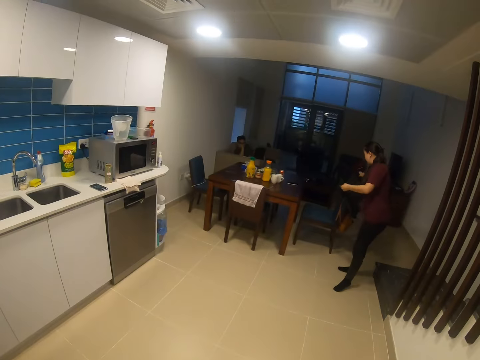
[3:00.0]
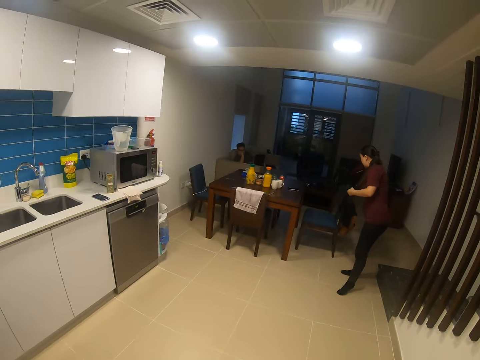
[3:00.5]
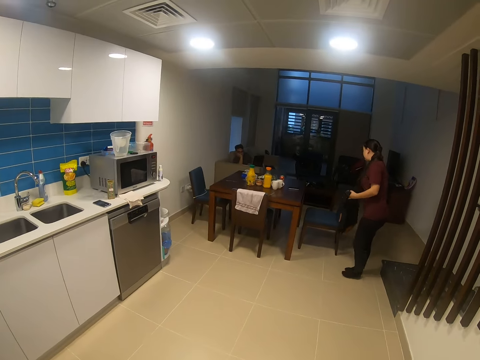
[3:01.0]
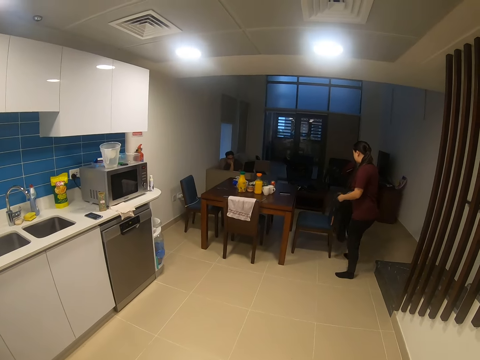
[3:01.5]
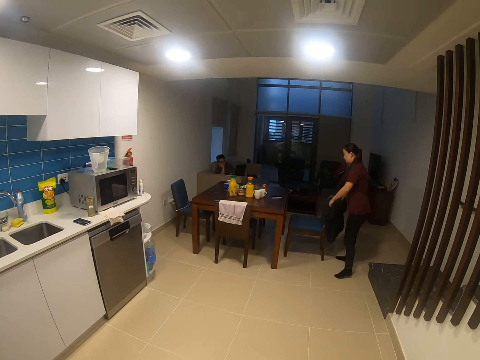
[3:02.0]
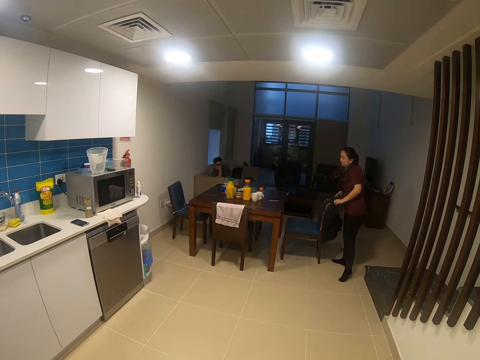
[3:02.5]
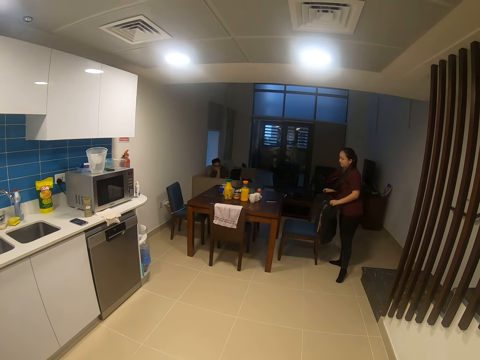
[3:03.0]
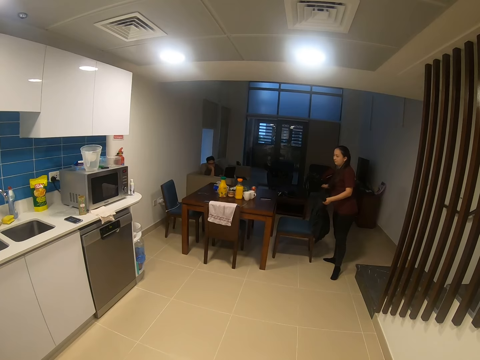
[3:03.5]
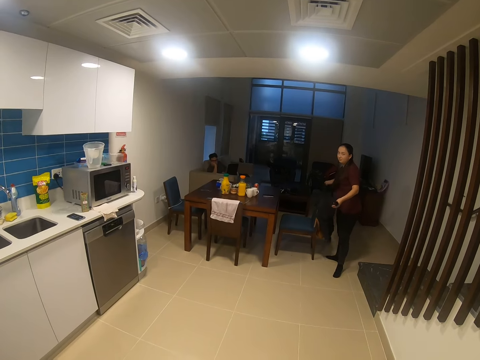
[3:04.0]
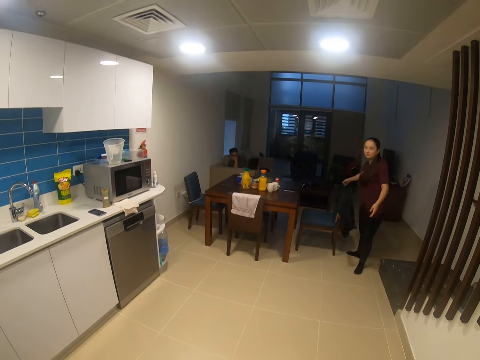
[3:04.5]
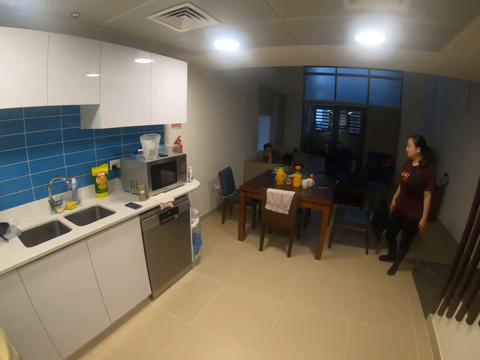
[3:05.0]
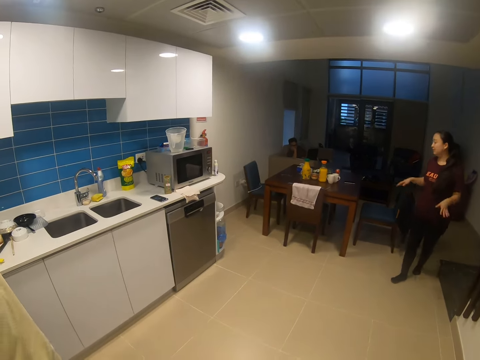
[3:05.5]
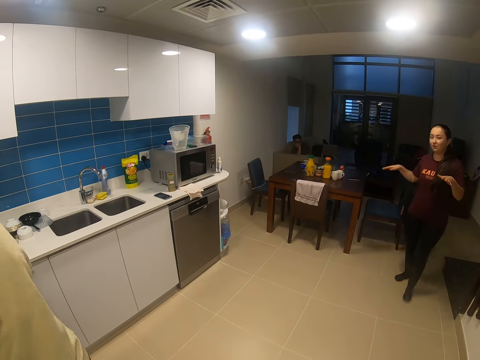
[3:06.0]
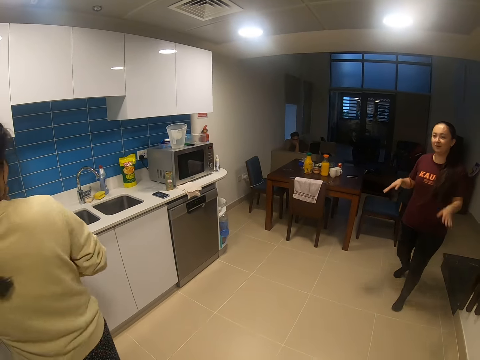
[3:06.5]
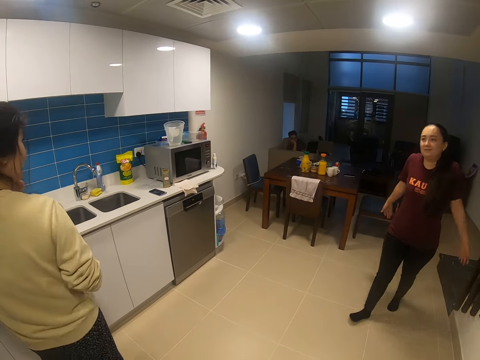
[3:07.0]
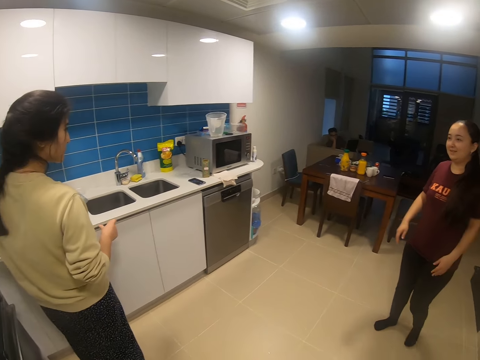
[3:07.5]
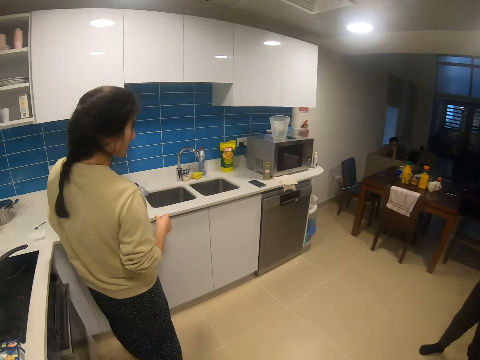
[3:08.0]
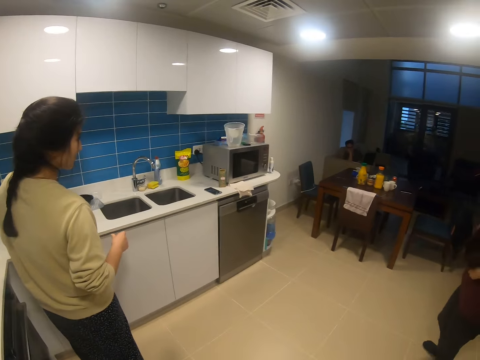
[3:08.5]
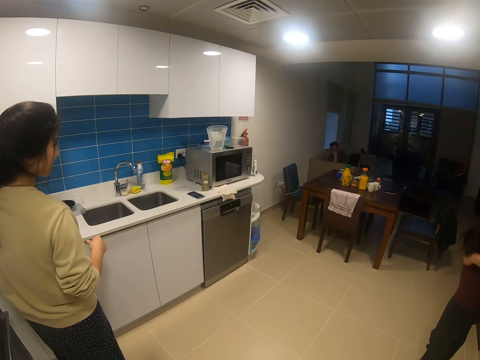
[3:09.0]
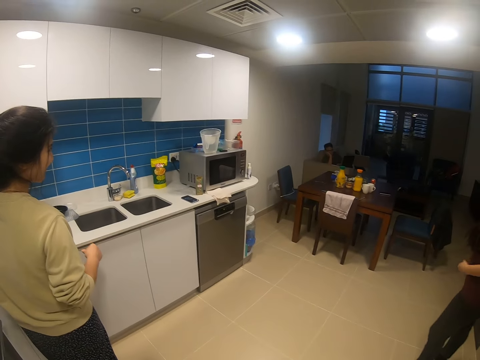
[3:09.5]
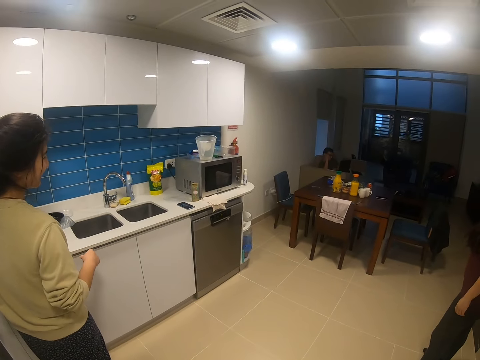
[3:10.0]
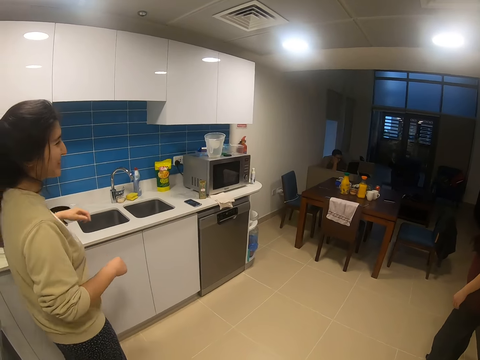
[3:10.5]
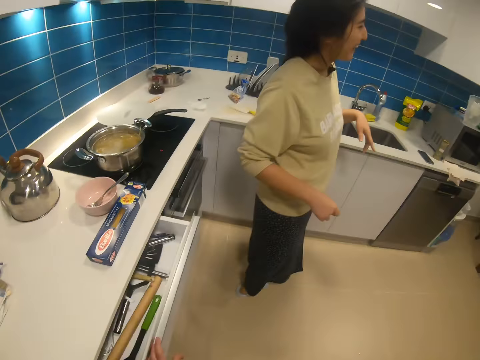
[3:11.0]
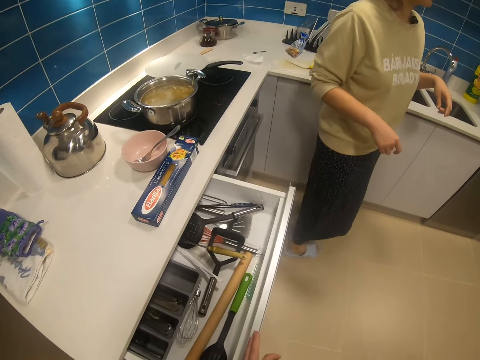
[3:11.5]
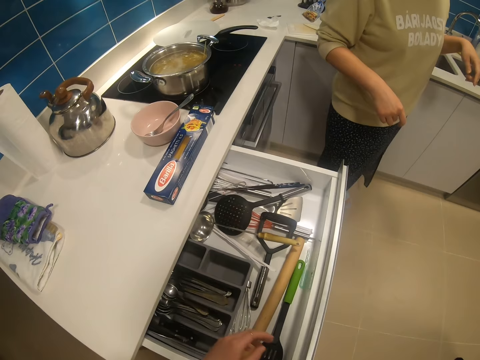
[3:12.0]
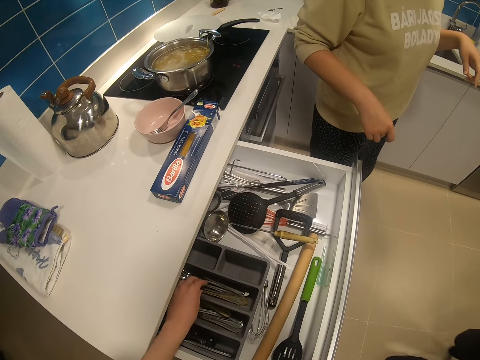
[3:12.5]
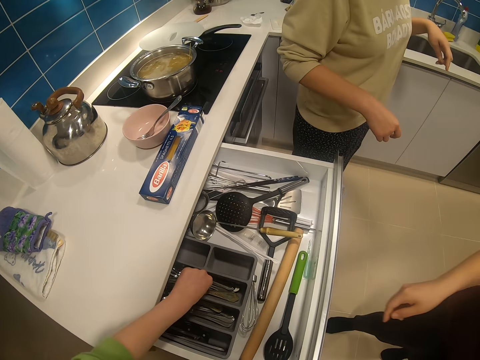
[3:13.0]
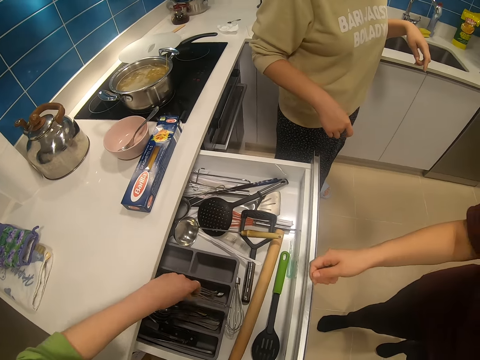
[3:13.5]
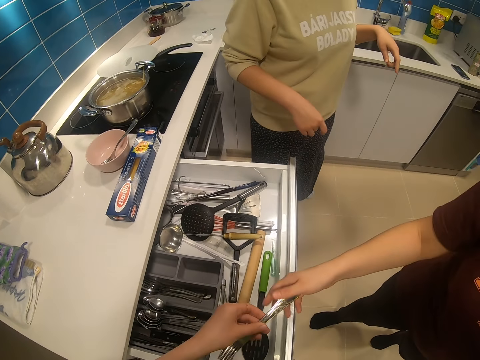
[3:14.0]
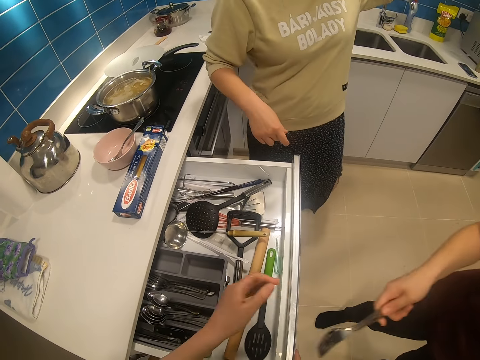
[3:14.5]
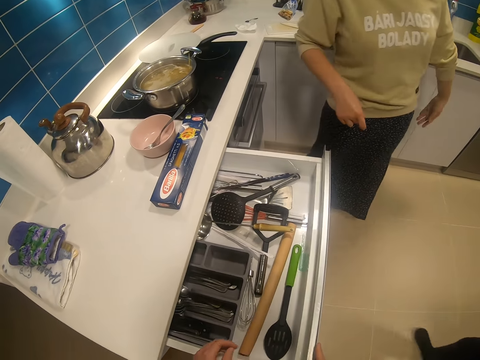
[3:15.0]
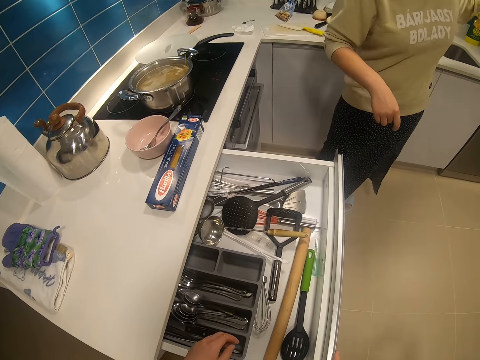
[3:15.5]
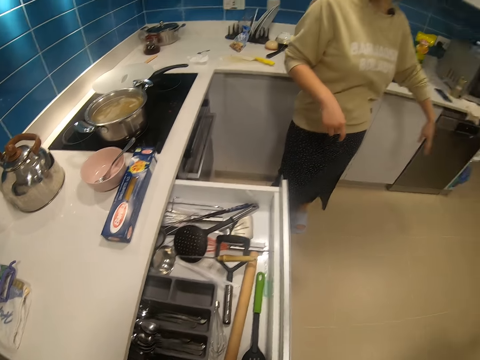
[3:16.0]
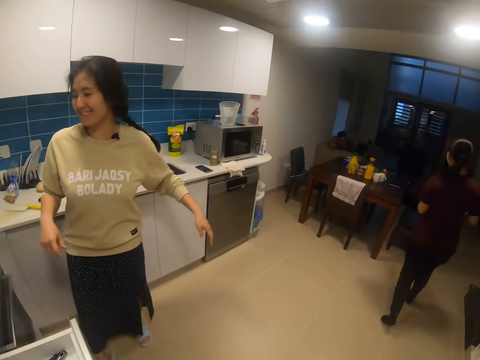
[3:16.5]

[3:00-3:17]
A woman hangs the sweater on the chair. The woman converses with another woman. The camera wearer opens the drawer. They take up the cutlery or spoon from the drawer. They give the cutlery to the first woman. The first woman picks up the spoon.

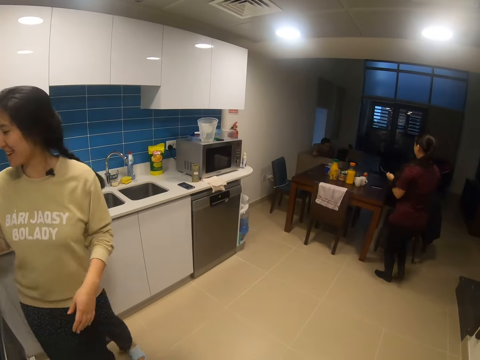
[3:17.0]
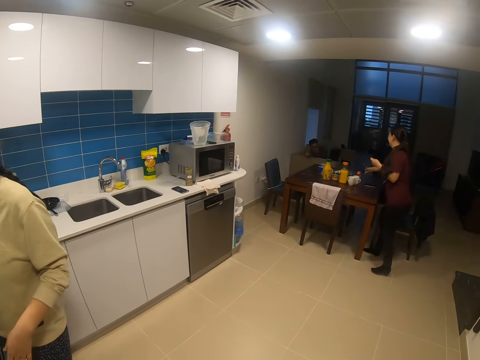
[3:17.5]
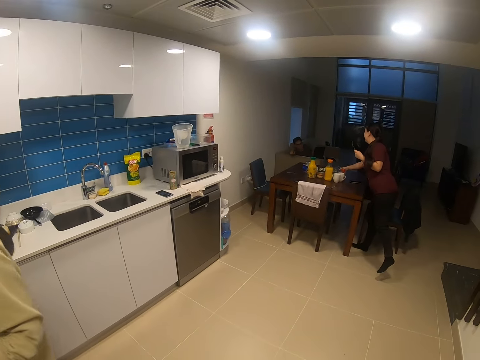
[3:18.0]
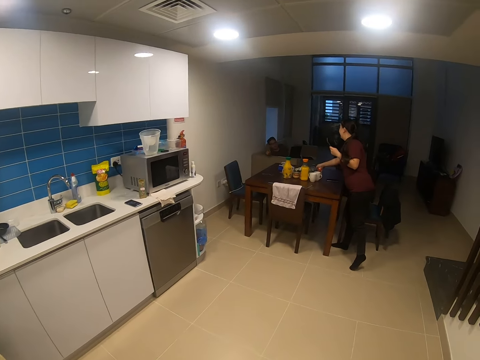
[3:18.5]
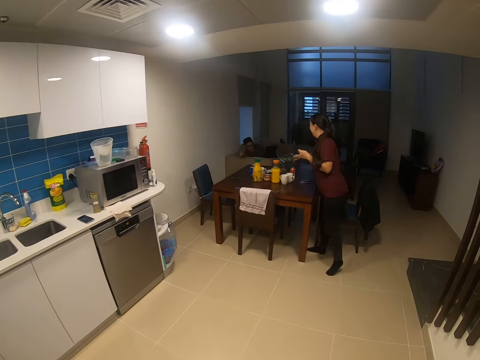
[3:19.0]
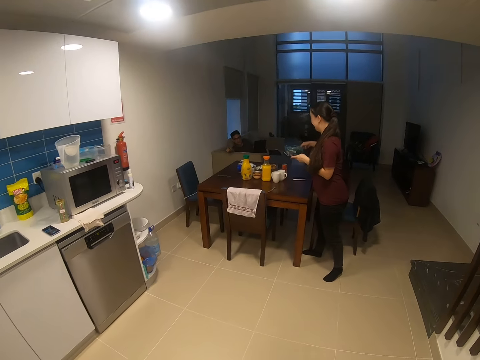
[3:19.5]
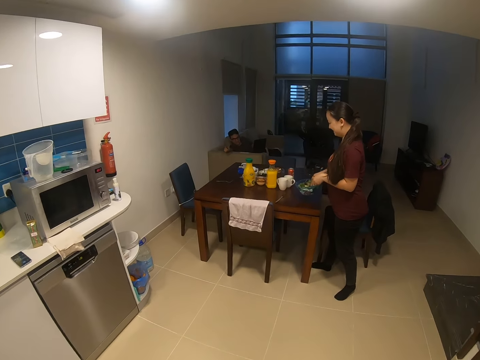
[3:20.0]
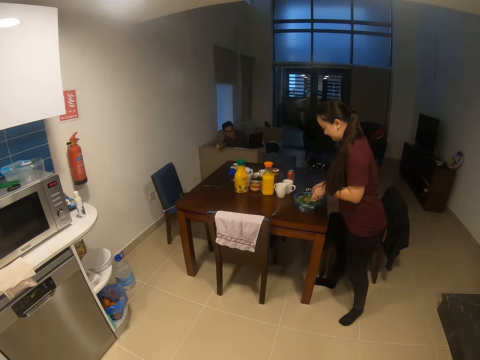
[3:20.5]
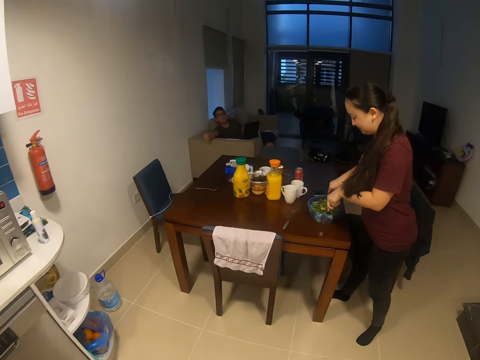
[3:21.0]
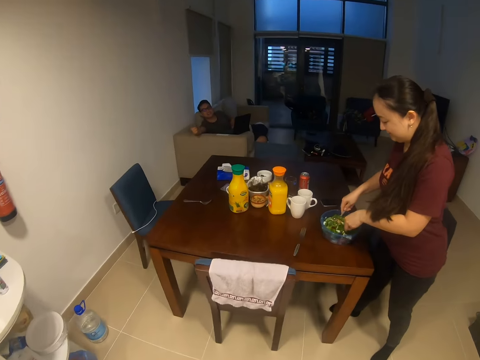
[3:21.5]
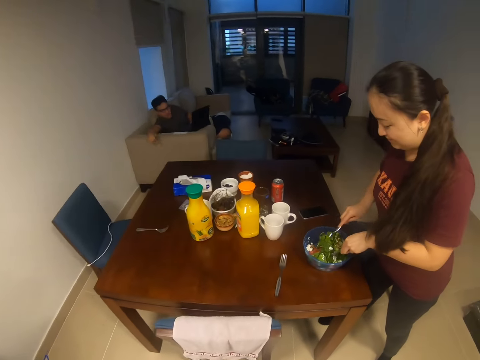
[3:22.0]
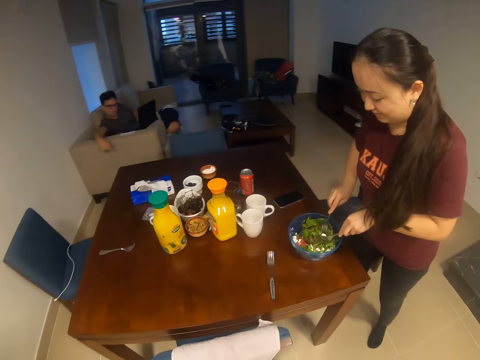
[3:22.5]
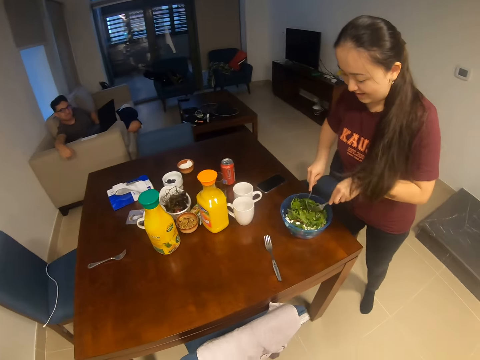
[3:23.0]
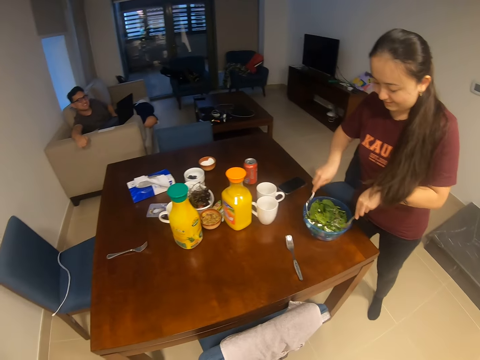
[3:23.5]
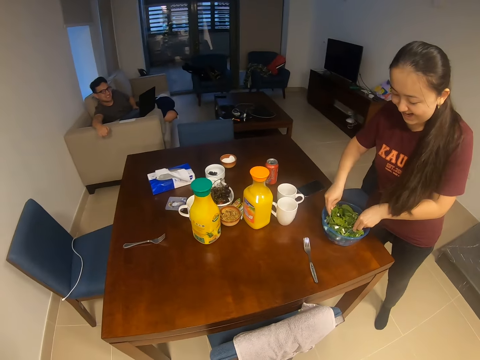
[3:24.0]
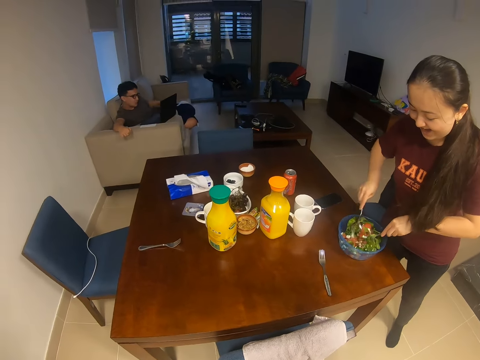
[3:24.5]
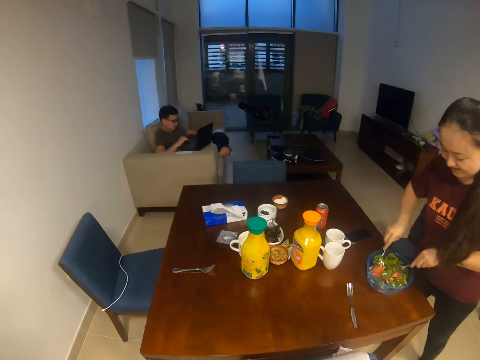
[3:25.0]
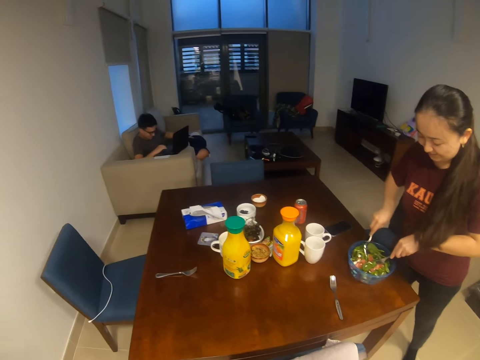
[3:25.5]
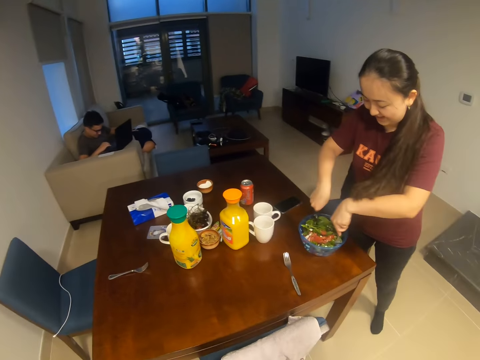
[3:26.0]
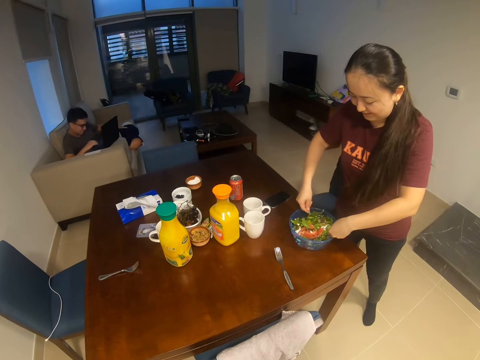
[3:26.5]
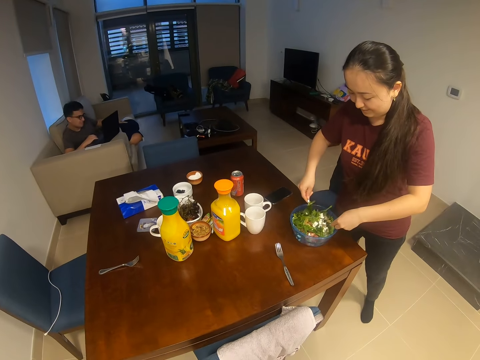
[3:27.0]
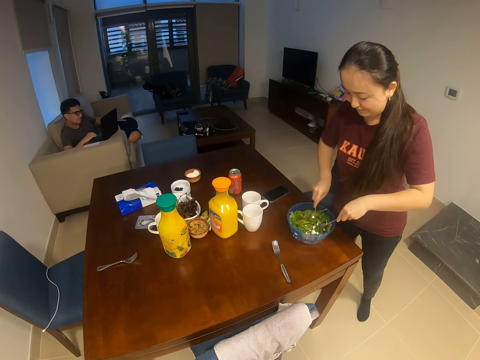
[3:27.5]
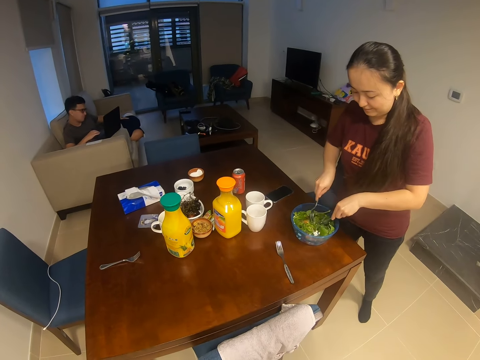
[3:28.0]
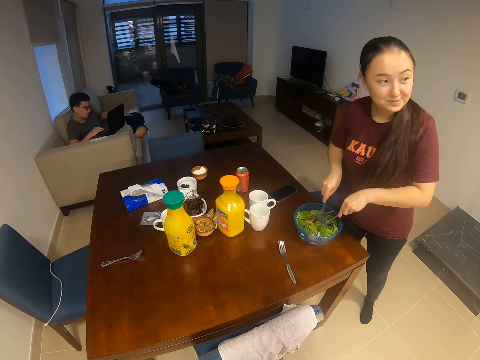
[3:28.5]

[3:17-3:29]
The woman puts the spoon on the table. The camera wearer walks in the house. The woman takes up the salad and picks up a tin. She mixes the salad.
